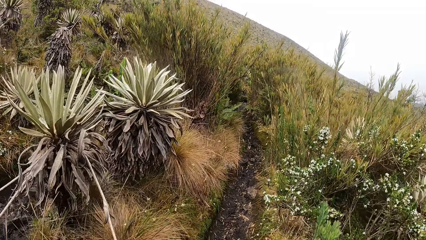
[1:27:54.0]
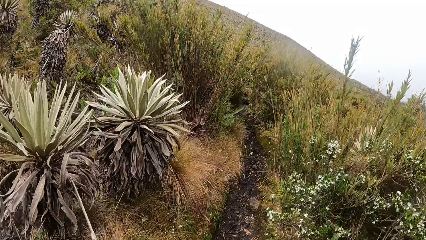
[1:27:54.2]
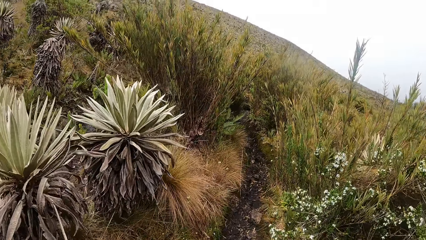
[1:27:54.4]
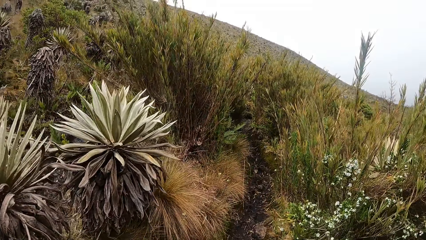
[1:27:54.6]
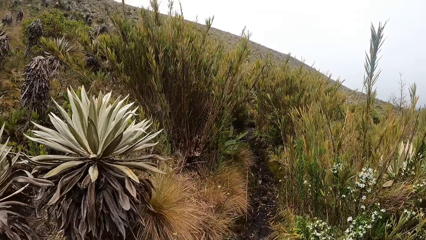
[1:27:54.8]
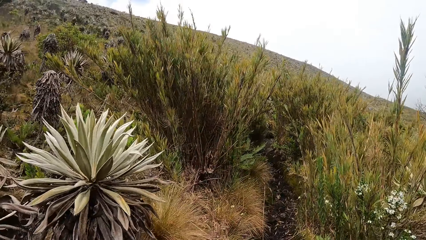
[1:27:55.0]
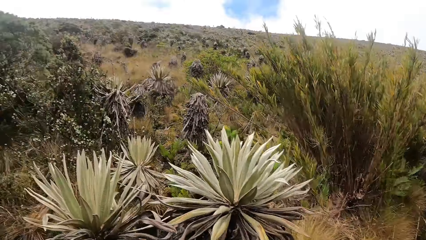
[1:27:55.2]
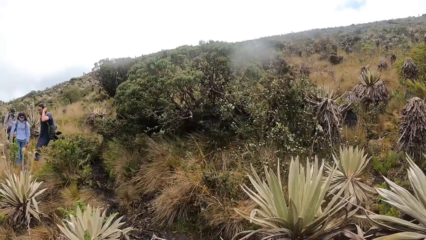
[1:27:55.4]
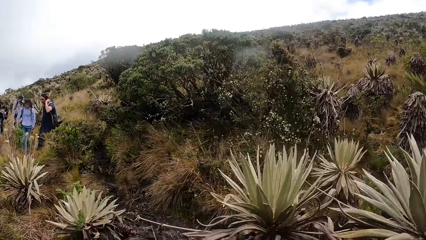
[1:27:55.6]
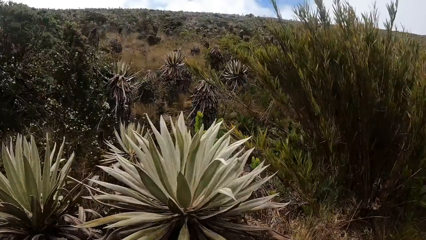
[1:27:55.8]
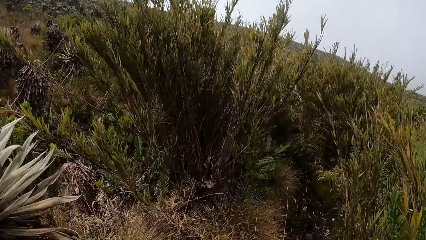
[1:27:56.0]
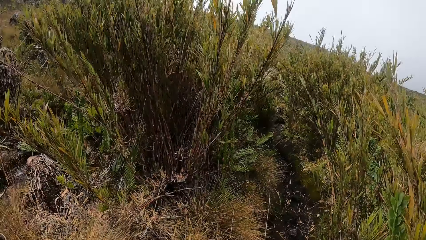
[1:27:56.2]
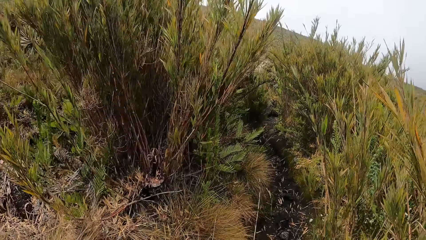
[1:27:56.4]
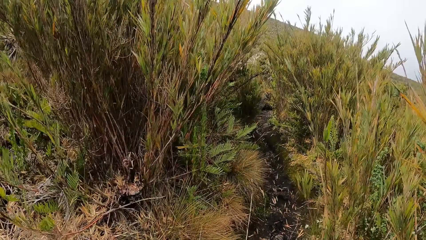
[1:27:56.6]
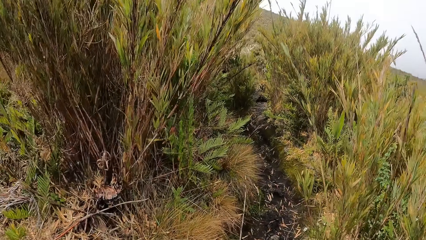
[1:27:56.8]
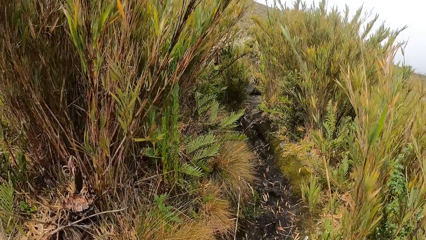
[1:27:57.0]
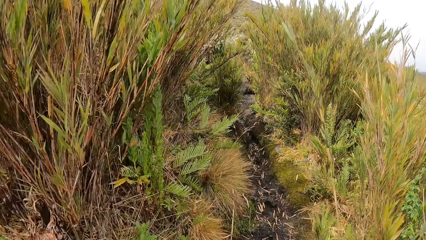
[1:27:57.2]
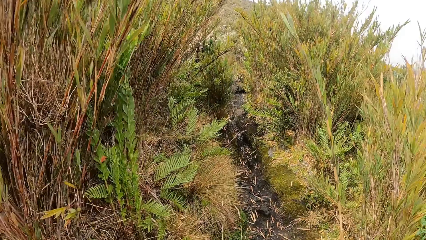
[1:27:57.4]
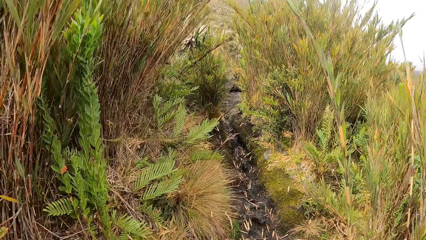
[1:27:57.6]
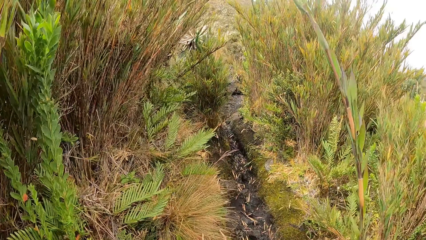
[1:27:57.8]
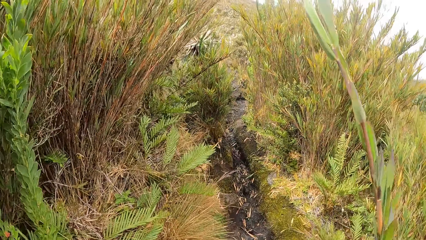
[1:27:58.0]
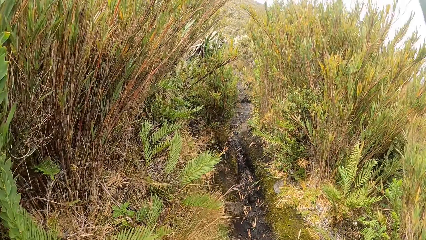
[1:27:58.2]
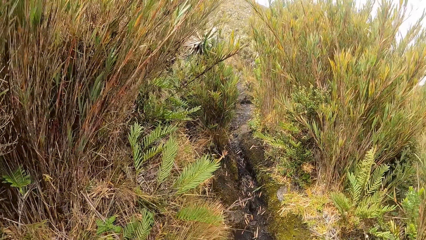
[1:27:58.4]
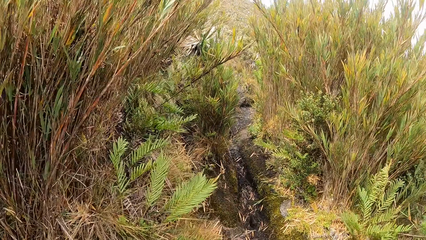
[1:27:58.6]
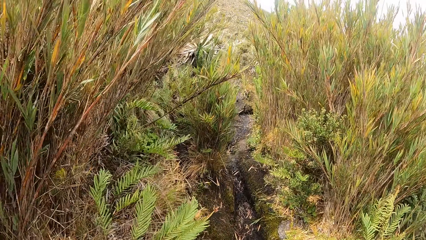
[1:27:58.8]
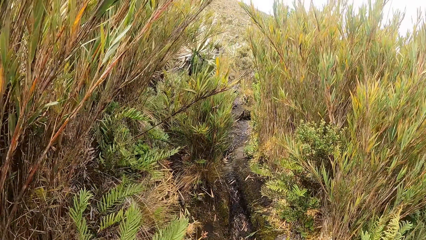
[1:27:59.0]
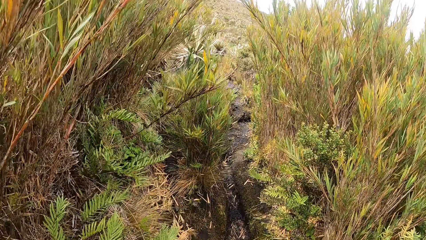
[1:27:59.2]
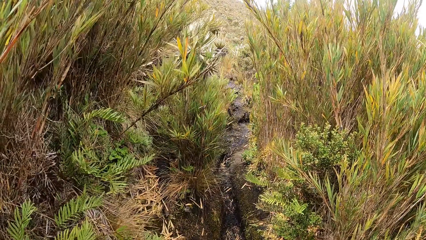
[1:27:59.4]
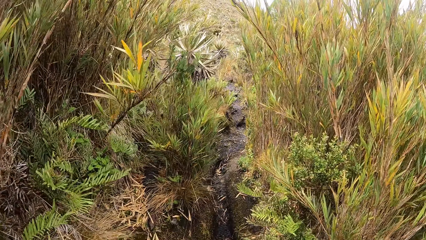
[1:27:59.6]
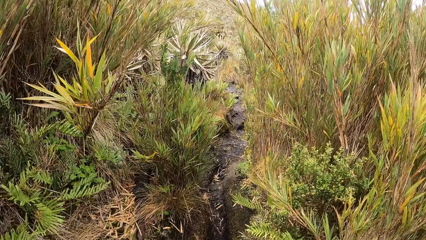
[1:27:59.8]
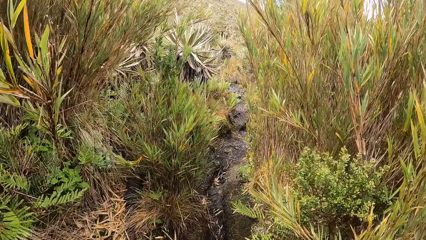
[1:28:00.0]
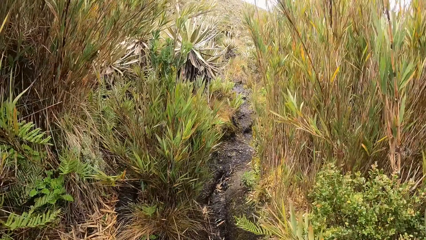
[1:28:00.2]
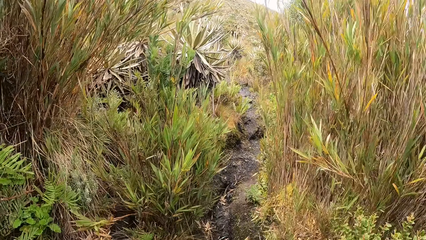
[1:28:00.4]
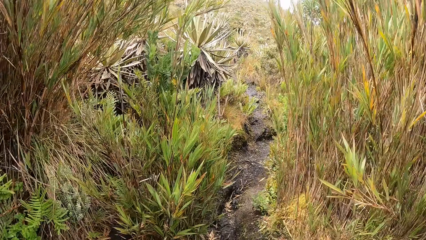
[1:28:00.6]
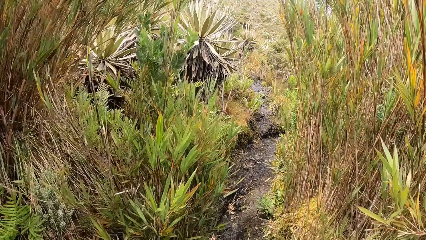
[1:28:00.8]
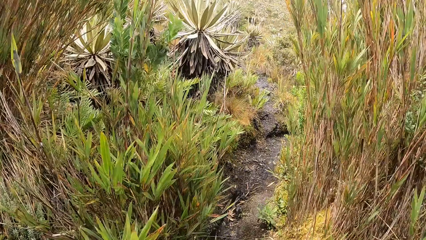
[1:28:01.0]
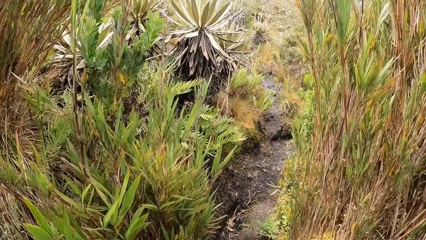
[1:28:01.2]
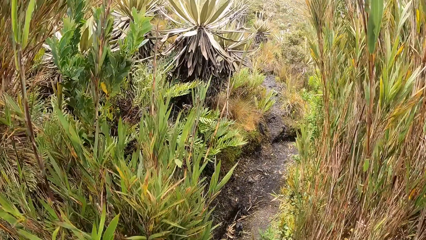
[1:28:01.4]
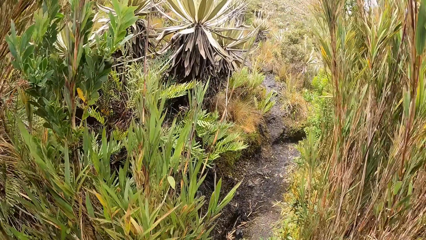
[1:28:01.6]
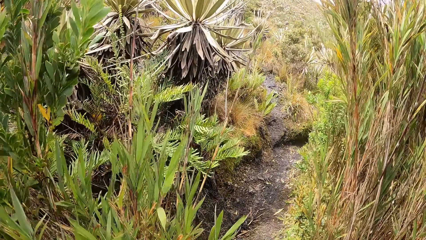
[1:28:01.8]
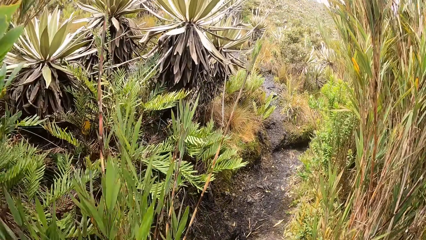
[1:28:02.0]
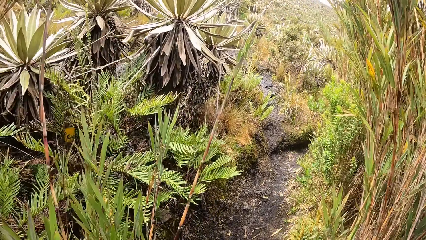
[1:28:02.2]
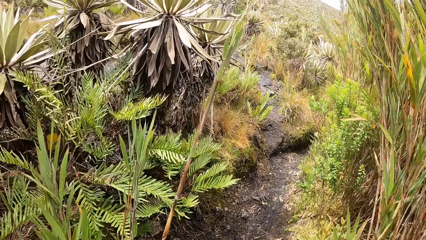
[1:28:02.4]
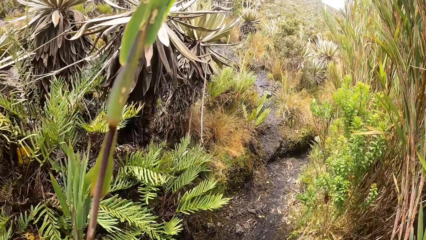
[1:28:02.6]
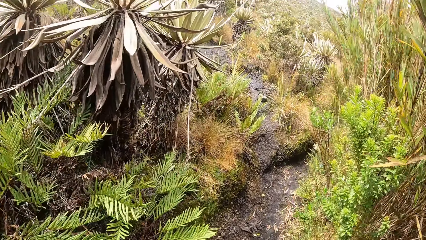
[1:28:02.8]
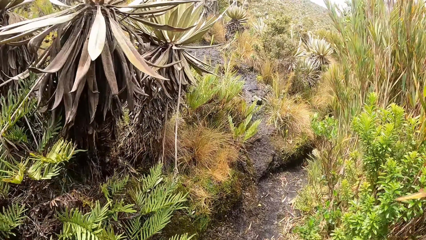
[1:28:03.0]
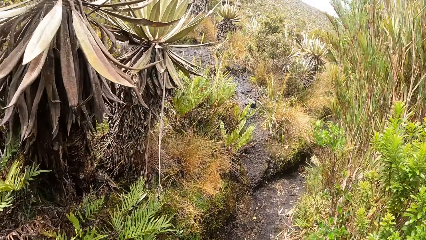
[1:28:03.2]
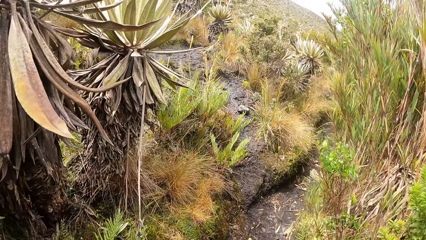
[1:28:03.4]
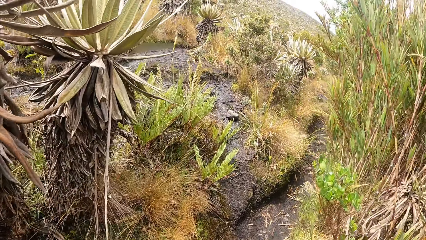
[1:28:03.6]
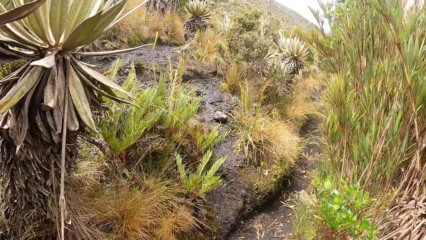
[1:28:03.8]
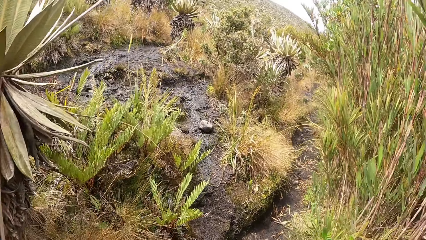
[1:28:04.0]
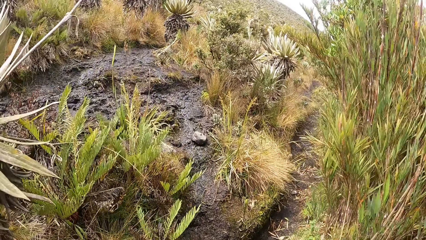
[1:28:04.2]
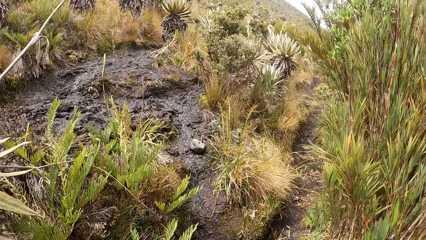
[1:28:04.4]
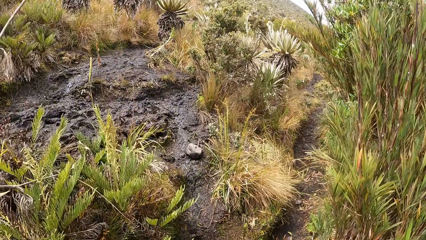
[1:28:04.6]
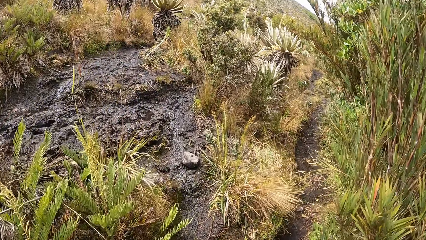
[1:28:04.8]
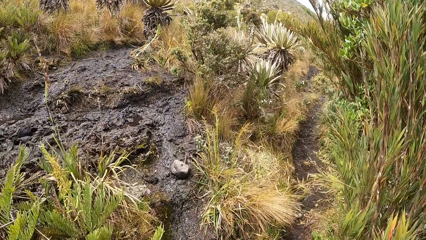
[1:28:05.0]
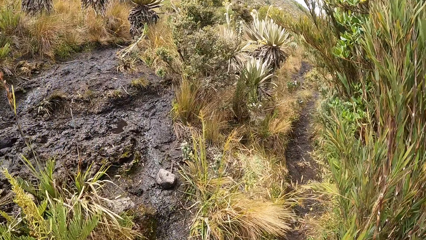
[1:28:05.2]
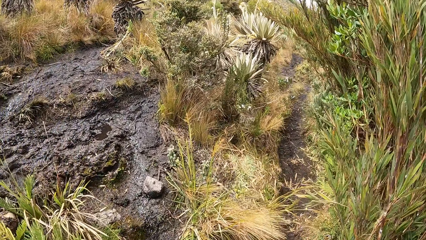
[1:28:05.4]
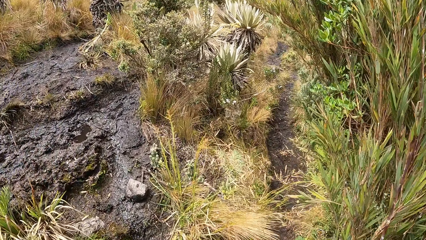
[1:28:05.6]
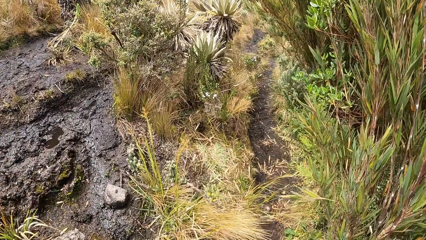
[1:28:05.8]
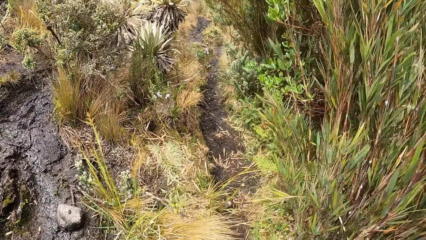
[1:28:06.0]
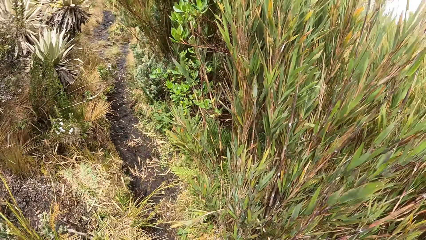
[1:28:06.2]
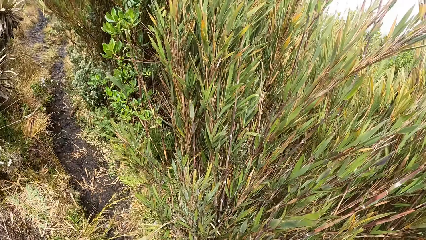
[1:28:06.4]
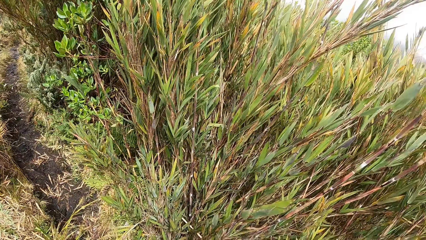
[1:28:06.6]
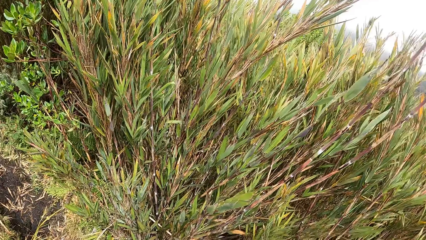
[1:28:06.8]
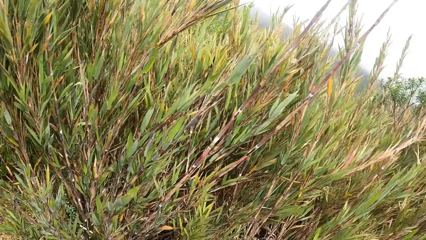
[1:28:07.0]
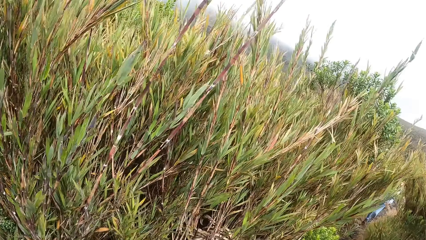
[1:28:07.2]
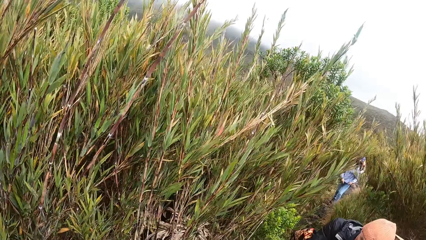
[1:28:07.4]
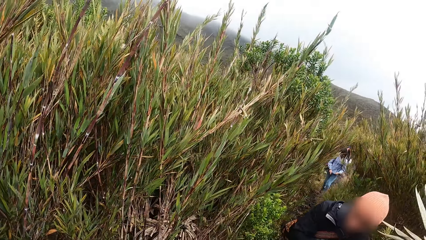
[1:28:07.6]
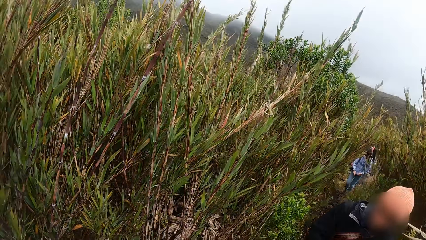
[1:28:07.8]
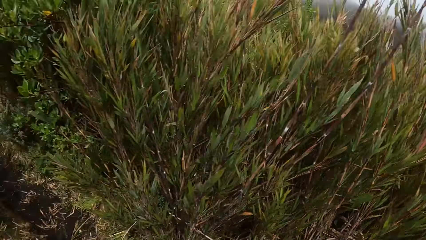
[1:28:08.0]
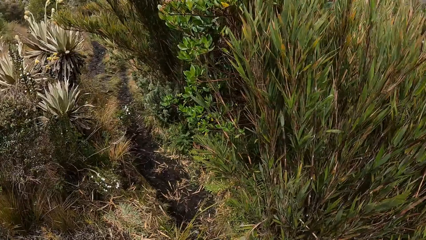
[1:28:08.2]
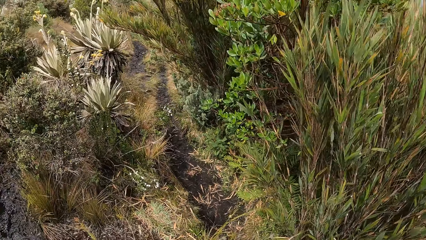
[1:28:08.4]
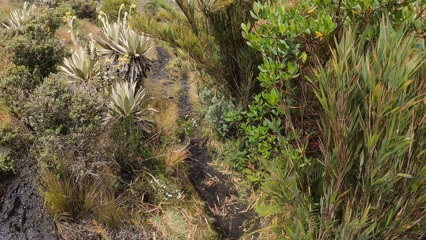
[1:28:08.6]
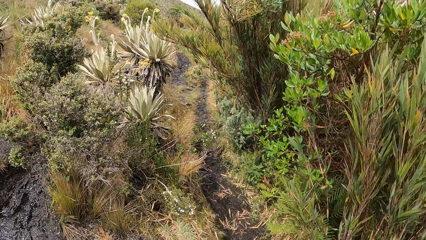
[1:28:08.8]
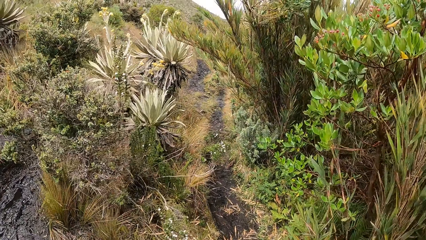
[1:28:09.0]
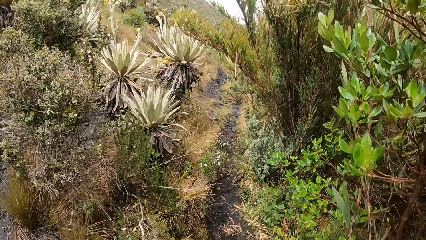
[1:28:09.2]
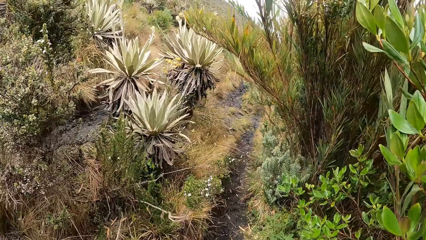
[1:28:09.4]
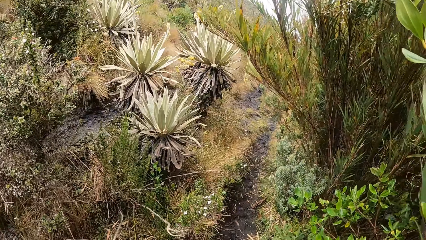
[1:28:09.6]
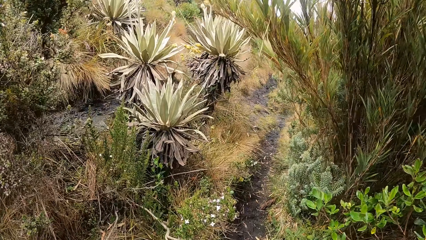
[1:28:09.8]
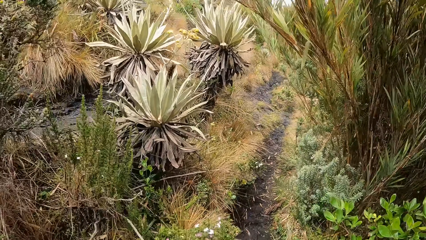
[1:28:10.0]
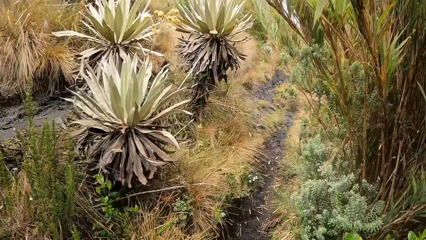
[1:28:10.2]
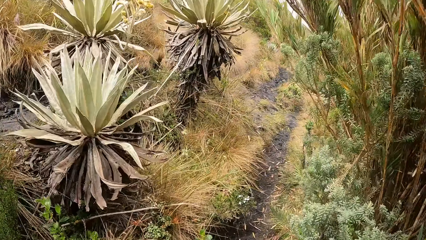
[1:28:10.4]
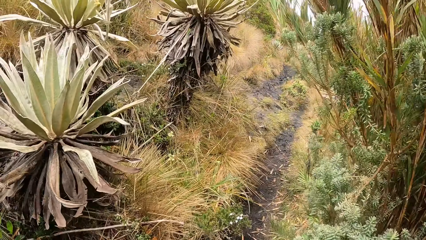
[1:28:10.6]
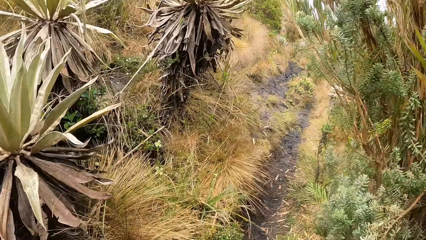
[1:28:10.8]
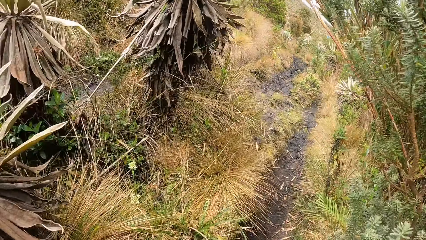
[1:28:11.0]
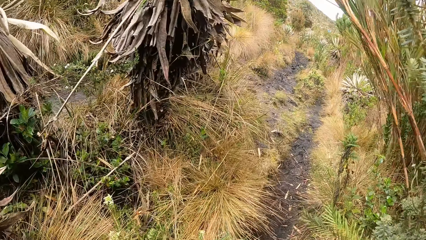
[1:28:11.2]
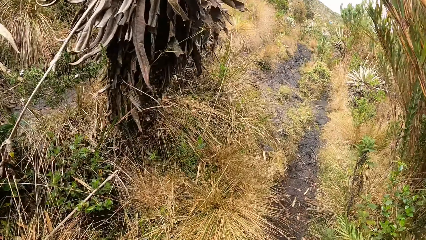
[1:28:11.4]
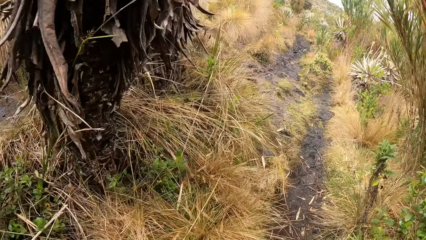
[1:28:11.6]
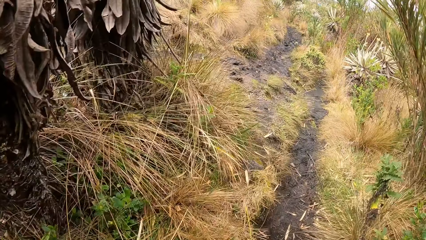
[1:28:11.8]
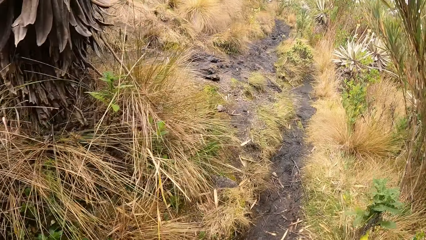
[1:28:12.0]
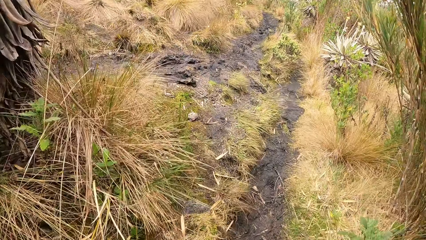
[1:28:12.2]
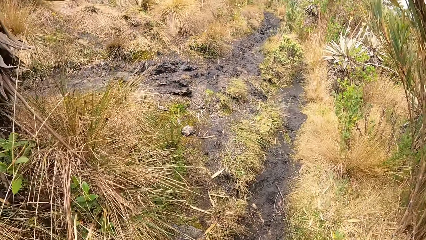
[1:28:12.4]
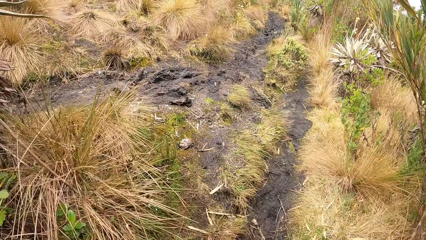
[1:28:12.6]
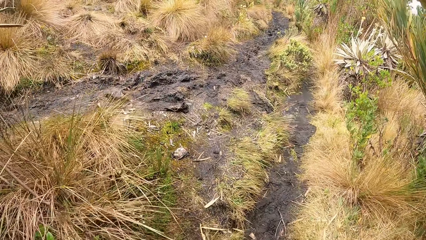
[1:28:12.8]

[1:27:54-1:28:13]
The camera wearer looks around the forest. They walk around the forest. They look around the forest. They walk around the forest.
